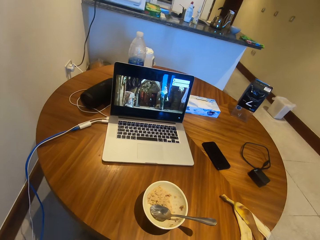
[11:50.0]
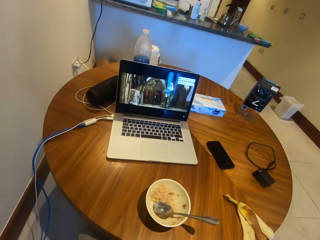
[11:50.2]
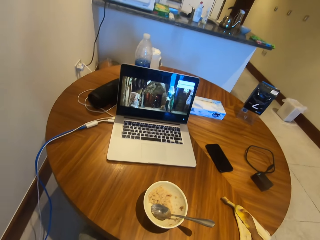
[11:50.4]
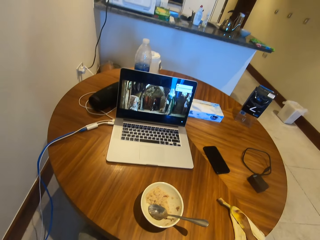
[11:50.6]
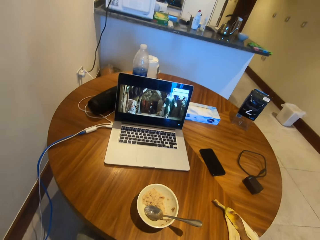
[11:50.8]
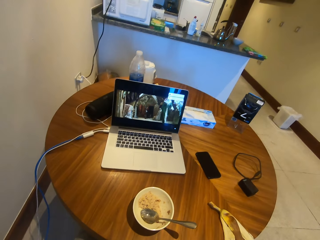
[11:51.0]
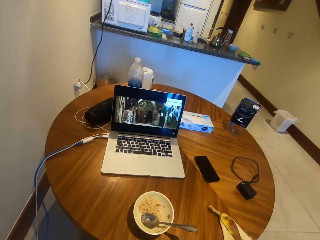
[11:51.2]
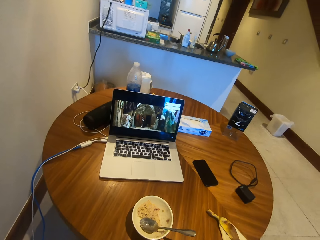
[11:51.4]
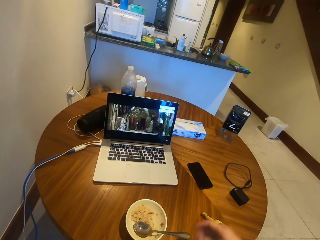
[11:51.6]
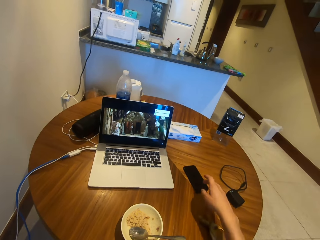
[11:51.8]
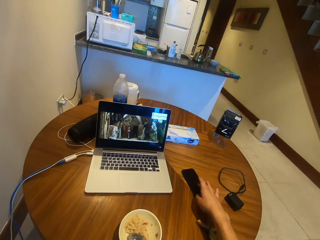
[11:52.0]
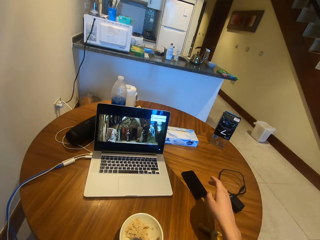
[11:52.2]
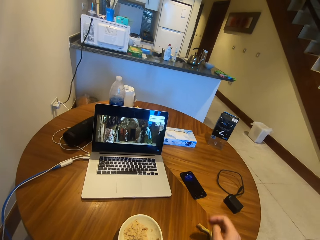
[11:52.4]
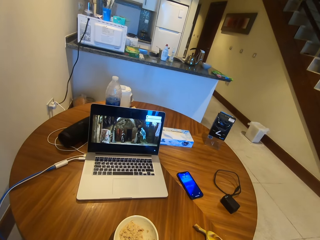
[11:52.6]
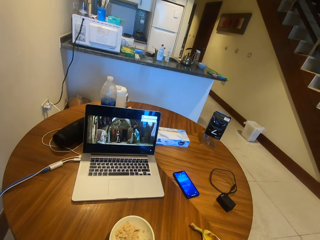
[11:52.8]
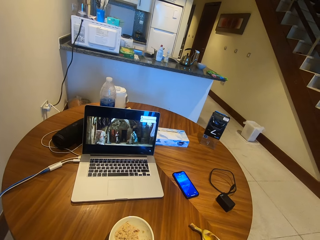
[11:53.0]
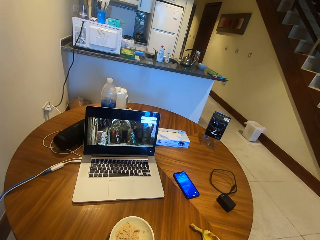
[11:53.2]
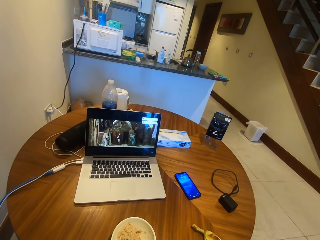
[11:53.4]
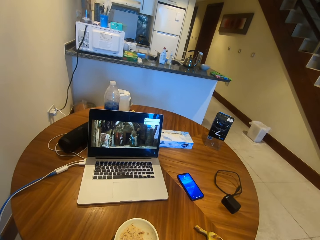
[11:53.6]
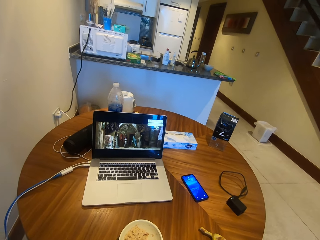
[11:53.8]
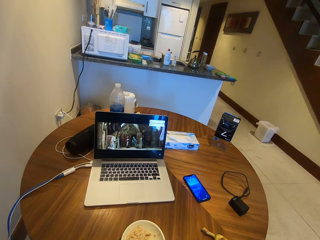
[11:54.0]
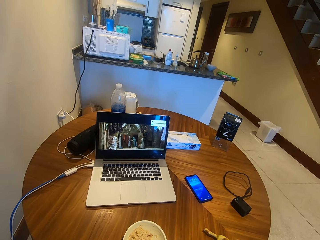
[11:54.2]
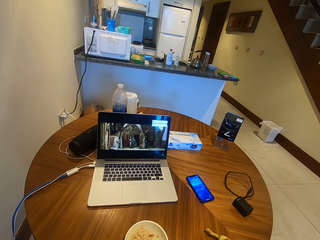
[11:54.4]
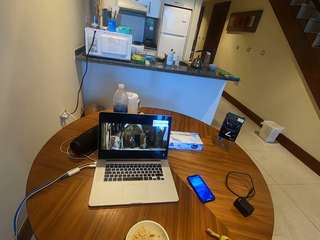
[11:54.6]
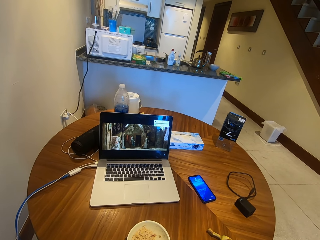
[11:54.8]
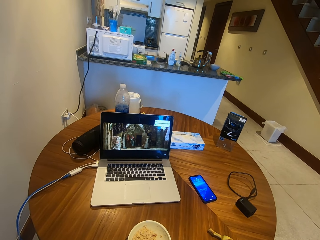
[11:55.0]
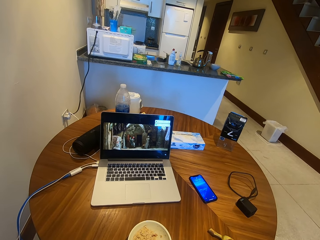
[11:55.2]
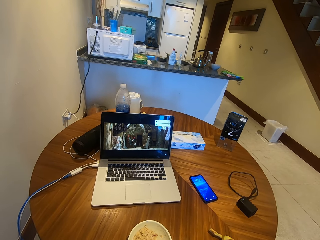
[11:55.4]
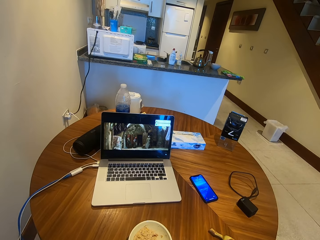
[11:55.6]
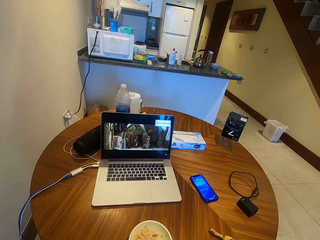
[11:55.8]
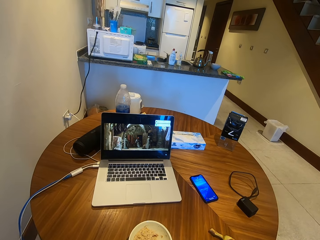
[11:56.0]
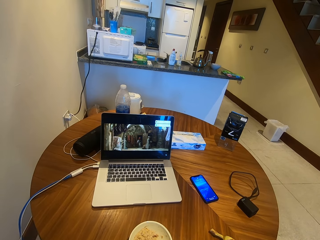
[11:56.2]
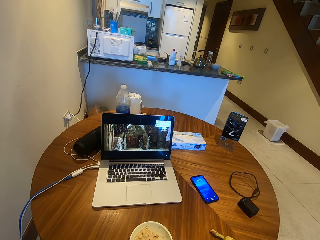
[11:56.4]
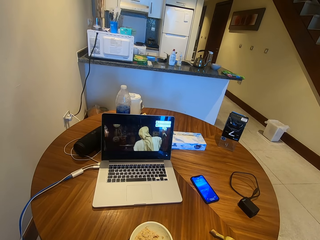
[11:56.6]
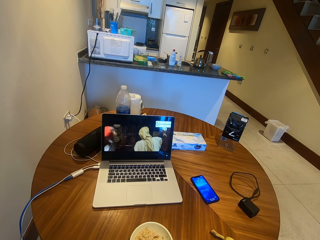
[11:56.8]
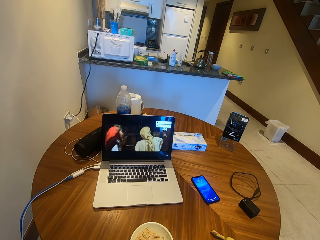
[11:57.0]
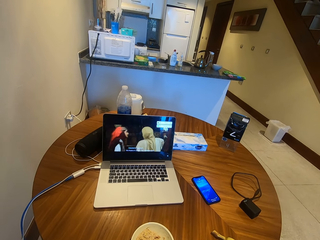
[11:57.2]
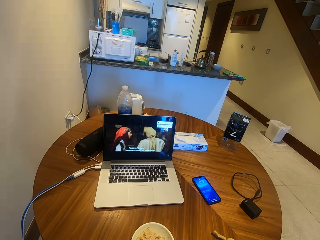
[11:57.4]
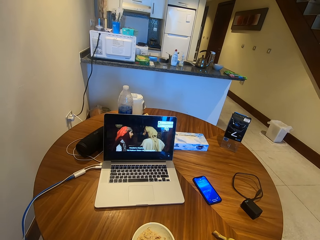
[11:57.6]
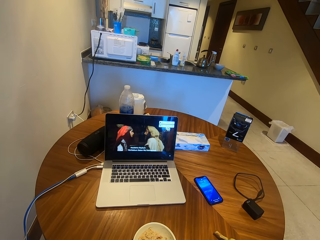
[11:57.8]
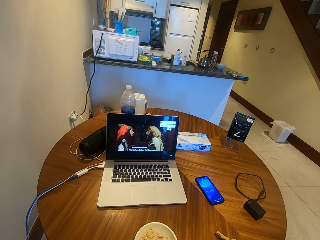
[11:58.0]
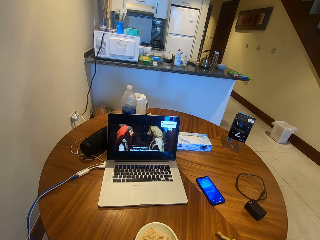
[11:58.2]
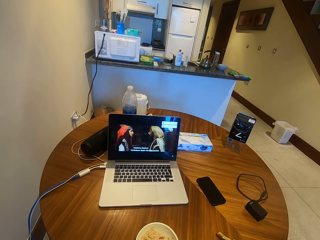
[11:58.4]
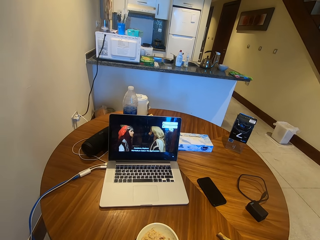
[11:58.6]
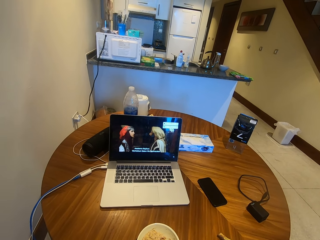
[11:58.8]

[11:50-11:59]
The camera wearer moves their hand. They tap on a mobile phone. They move their hand. They watch a movie from the laptop.

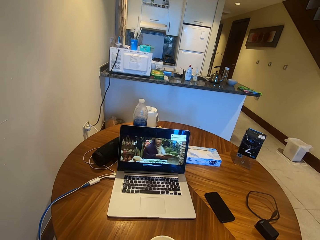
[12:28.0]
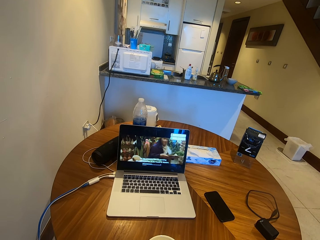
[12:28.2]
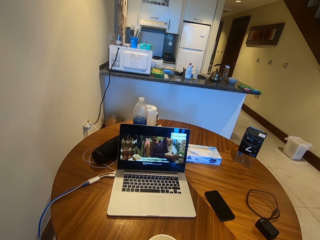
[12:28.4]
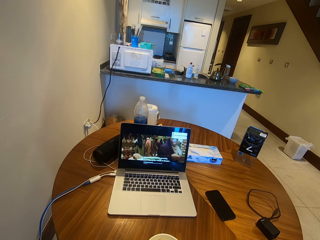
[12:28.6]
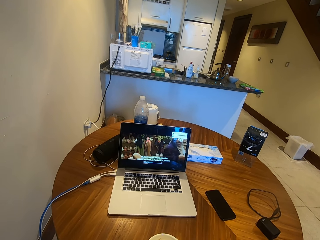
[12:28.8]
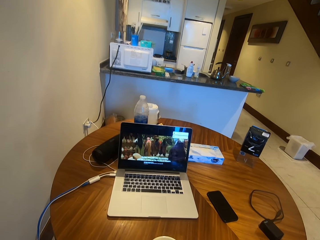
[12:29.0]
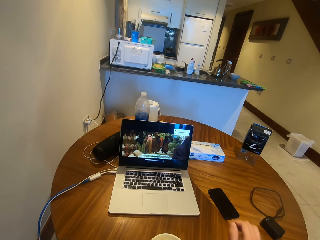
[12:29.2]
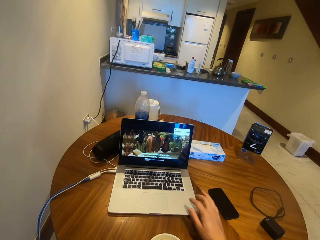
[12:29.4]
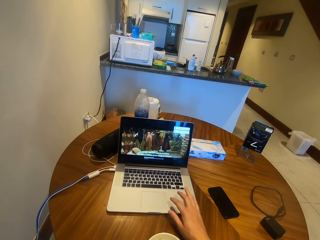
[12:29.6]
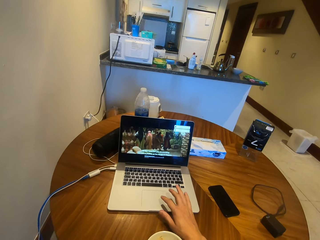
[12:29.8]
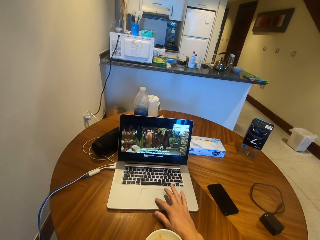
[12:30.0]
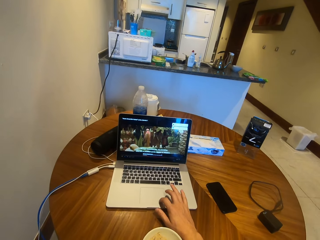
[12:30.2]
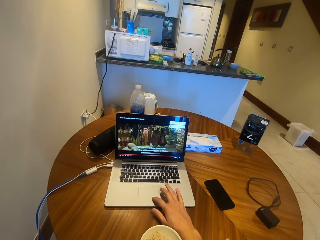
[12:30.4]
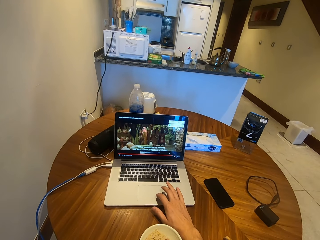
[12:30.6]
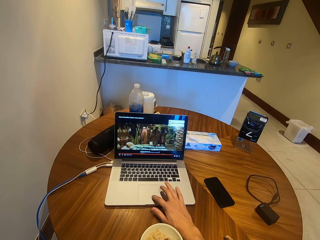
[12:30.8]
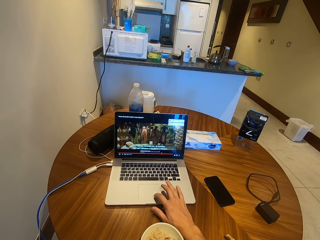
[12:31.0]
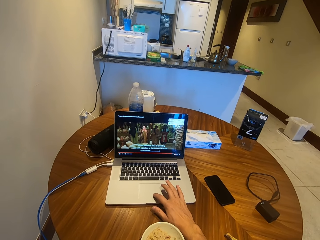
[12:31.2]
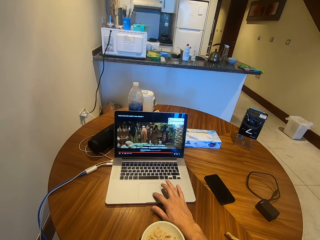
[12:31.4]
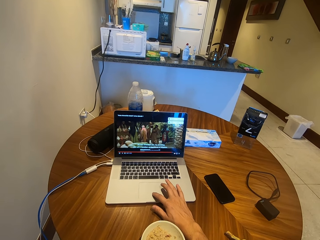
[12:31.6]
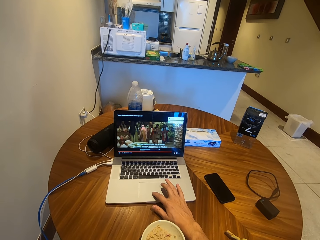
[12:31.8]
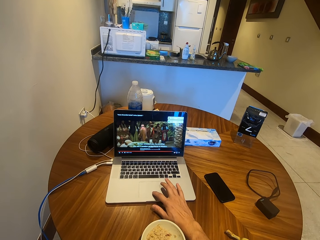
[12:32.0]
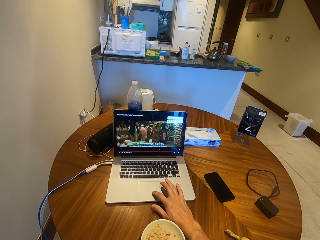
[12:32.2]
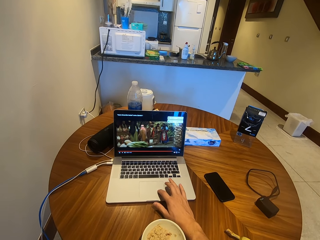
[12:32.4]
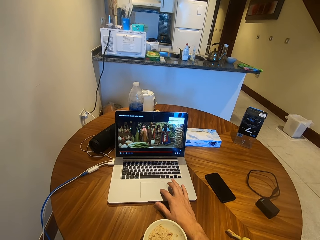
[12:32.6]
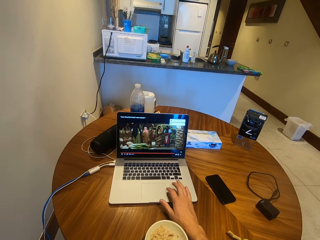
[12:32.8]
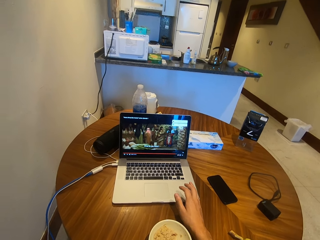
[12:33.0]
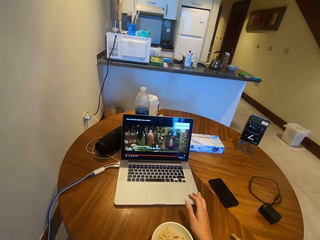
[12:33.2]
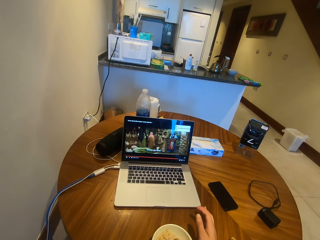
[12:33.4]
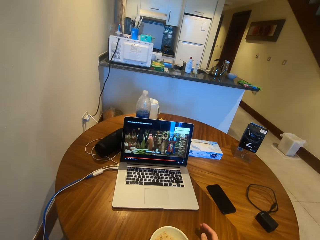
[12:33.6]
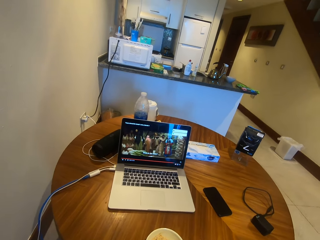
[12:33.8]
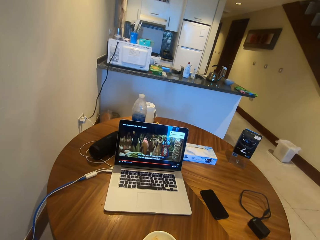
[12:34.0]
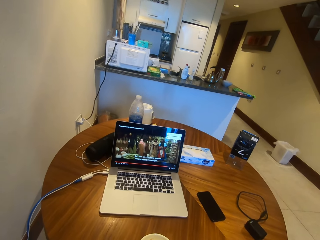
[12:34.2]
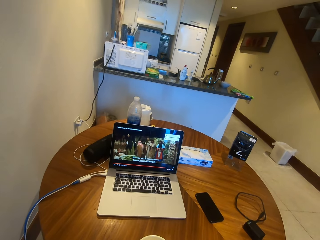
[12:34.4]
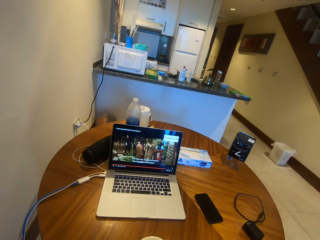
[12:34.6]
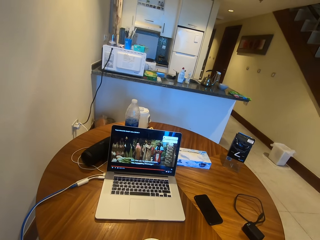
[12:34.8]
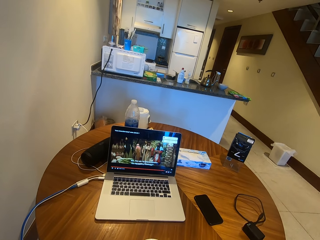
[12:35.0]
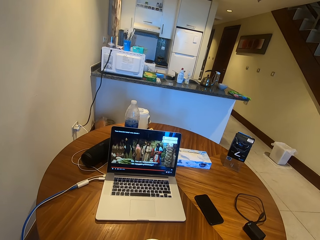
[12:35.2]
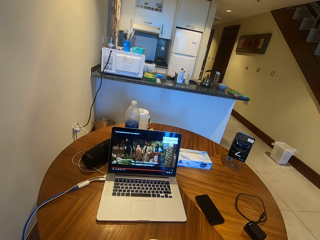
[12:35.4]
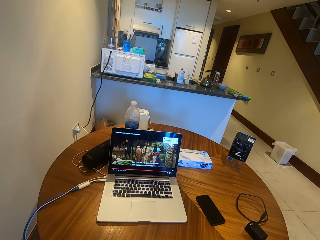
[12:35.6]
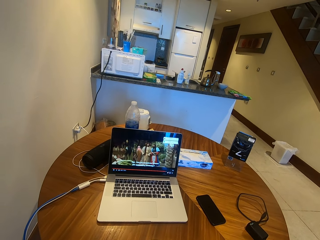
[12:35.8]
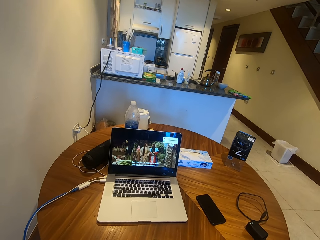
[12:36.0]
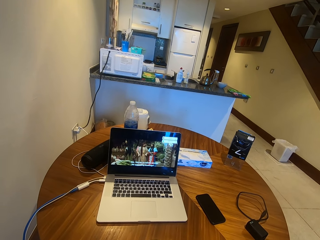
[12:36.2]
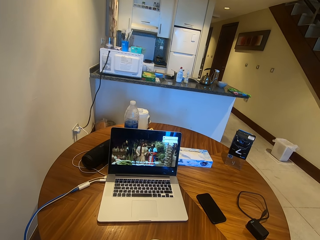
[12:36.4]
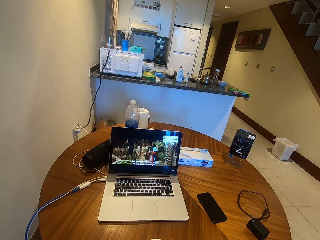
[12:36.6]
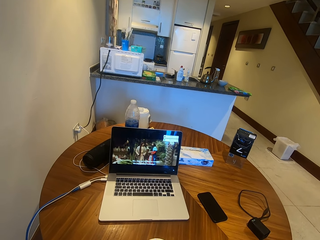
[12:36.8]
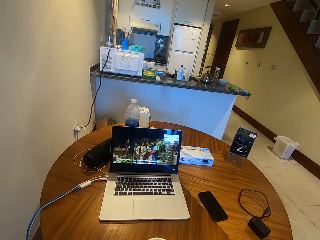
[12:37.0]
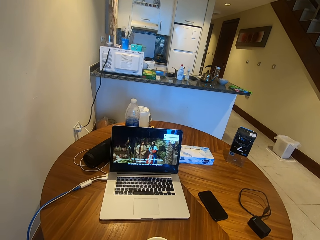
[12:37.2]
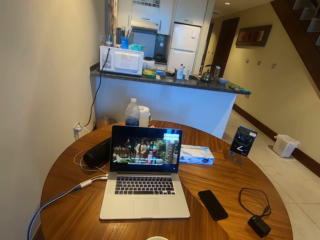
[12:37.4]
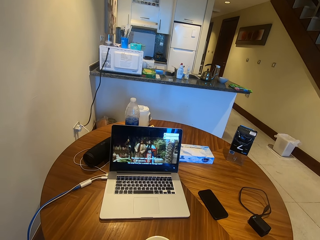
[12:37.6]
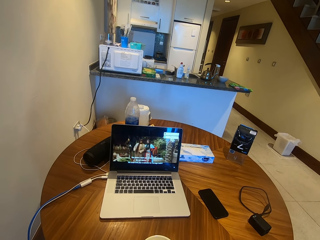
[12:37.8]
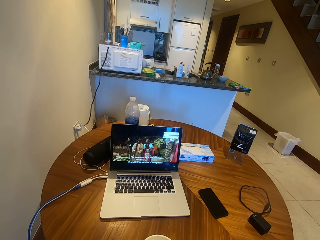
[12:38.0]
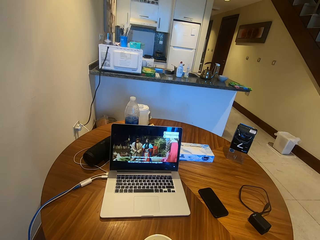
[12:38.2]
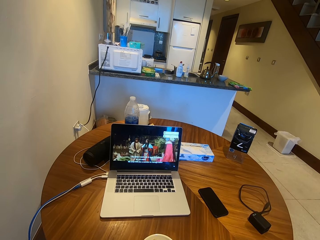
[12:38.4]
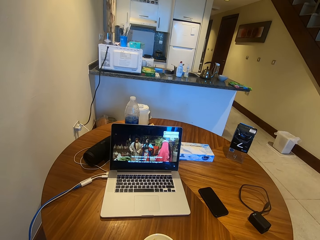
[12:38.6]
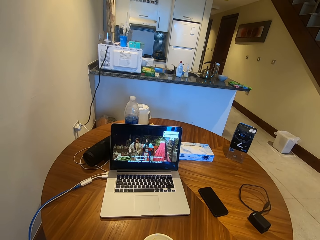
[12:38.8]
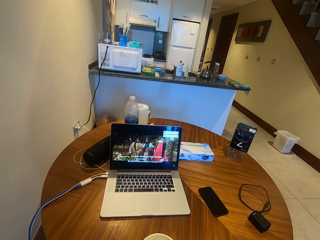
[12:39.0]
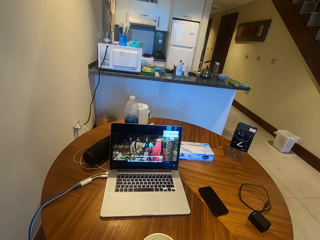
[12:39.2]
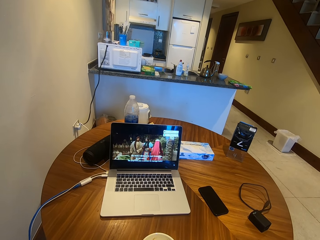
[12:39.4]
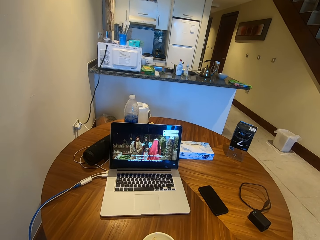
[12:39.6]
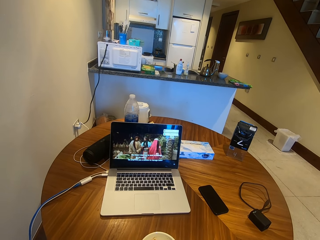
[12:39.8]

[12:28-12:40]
The camera wearer scrolls on the laptop. They move their hand. They move their hand around the touch pad. They move their hand. They stop to scroll the laptop. They watch a movie from the laptop.
